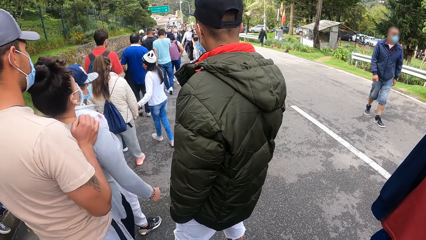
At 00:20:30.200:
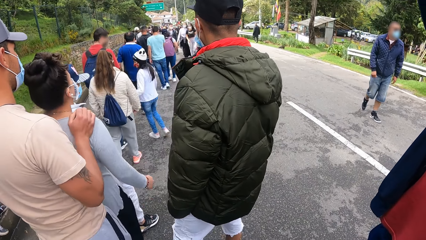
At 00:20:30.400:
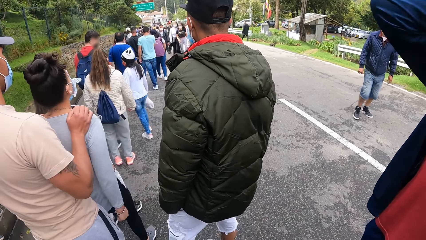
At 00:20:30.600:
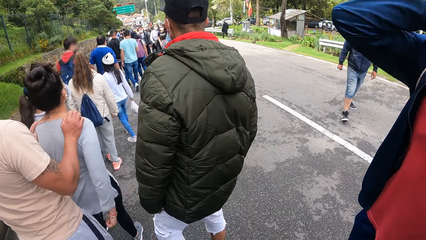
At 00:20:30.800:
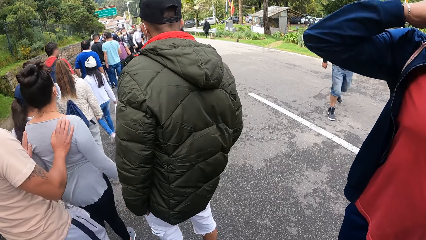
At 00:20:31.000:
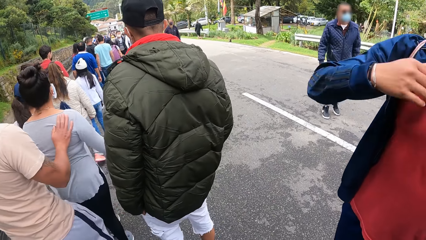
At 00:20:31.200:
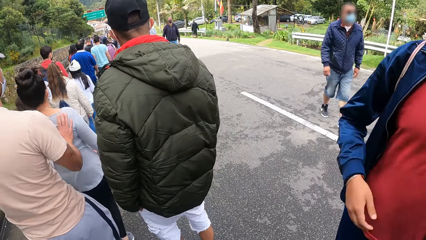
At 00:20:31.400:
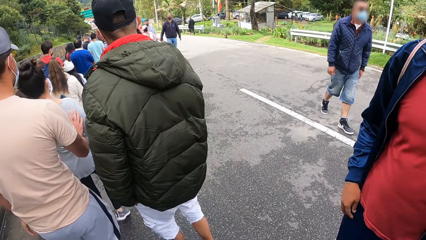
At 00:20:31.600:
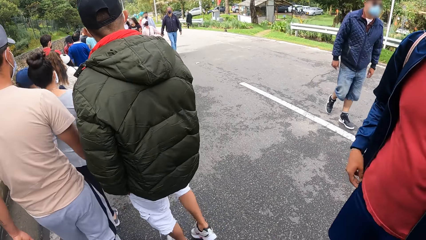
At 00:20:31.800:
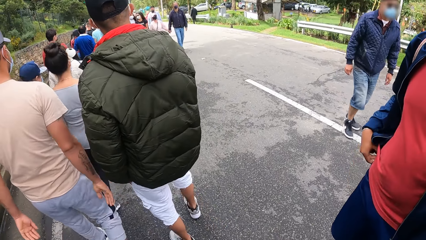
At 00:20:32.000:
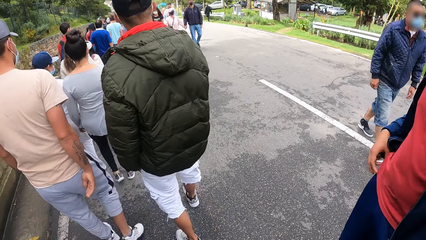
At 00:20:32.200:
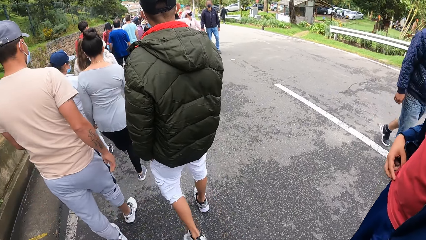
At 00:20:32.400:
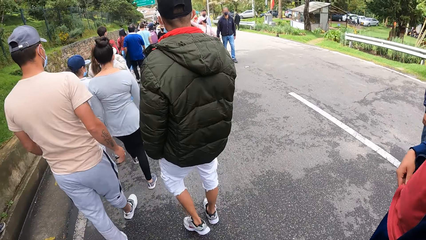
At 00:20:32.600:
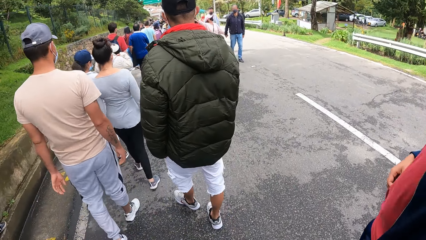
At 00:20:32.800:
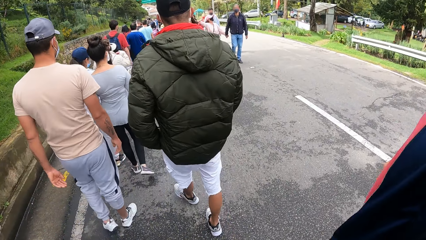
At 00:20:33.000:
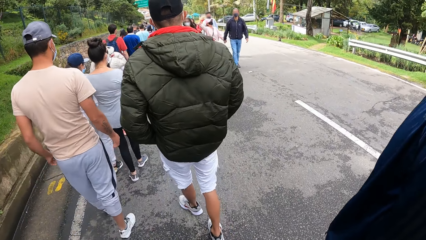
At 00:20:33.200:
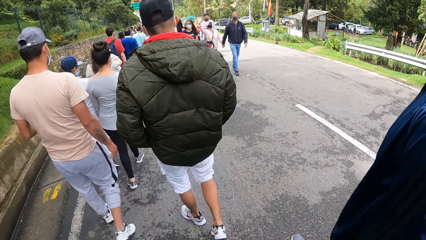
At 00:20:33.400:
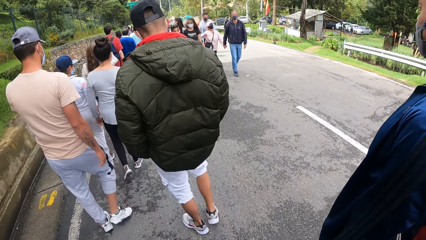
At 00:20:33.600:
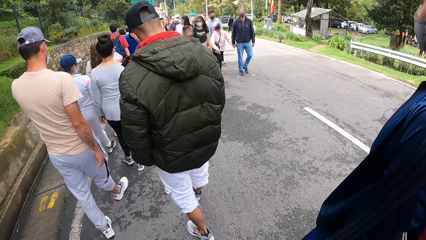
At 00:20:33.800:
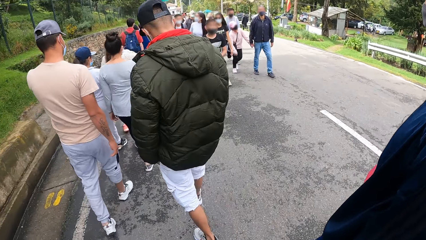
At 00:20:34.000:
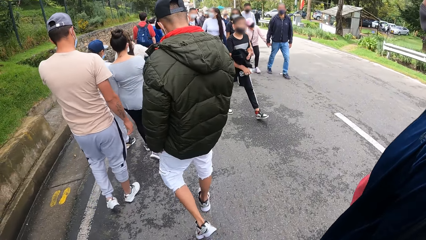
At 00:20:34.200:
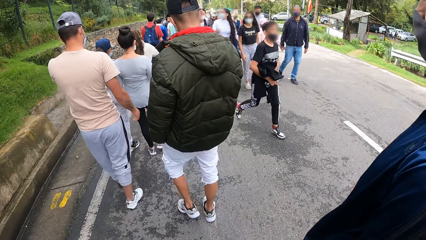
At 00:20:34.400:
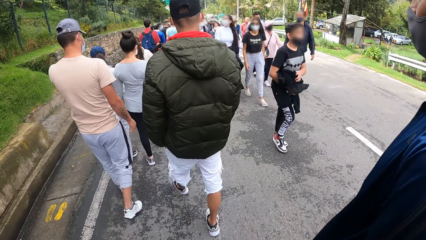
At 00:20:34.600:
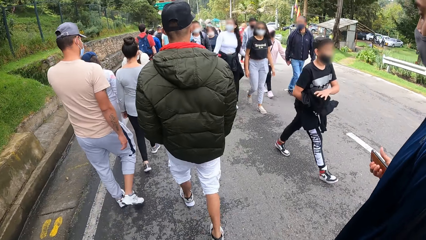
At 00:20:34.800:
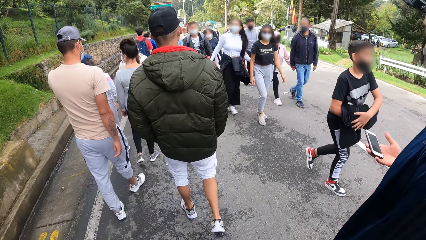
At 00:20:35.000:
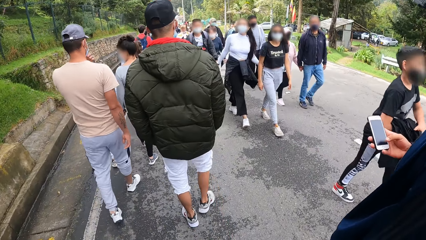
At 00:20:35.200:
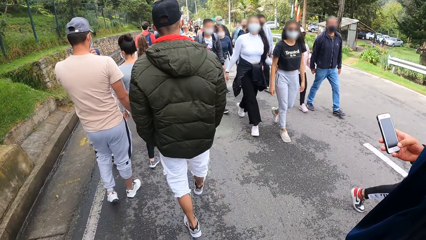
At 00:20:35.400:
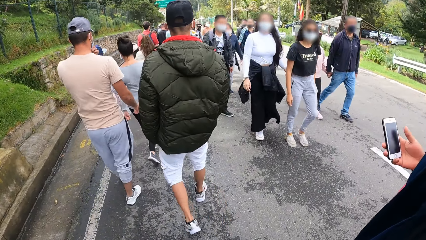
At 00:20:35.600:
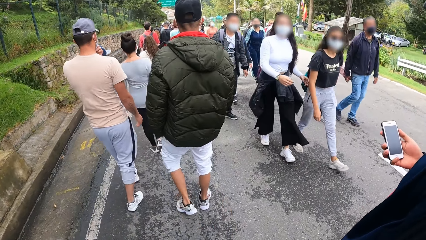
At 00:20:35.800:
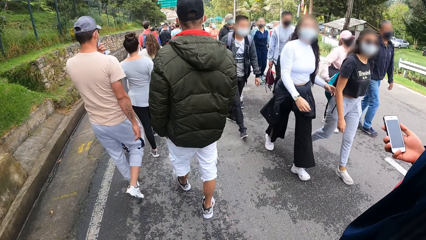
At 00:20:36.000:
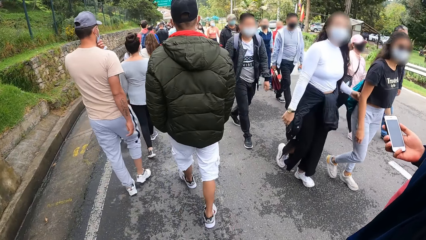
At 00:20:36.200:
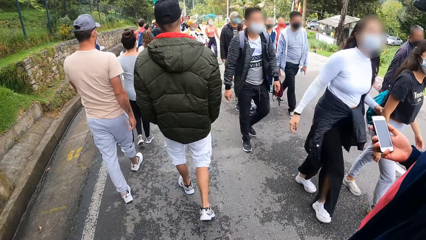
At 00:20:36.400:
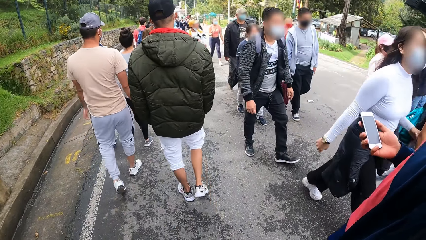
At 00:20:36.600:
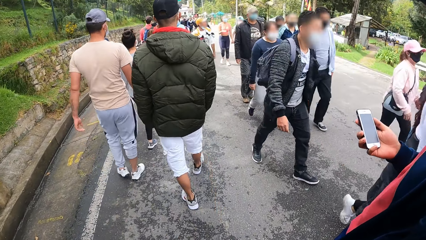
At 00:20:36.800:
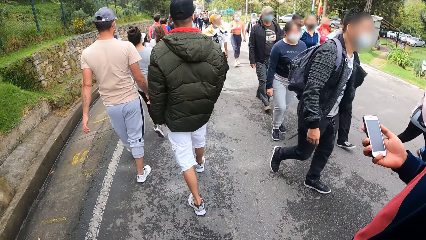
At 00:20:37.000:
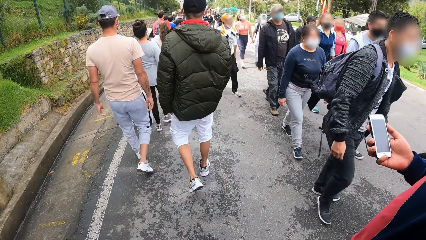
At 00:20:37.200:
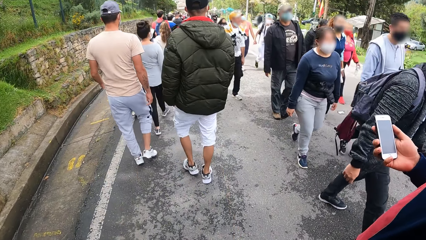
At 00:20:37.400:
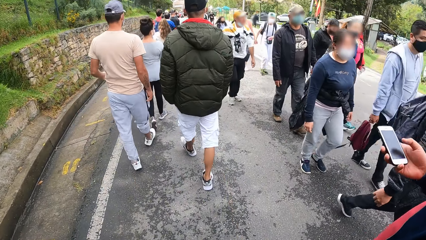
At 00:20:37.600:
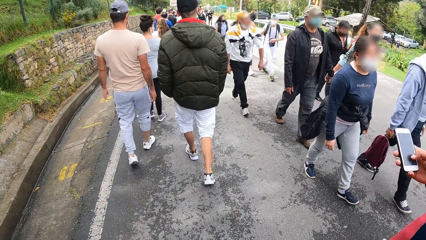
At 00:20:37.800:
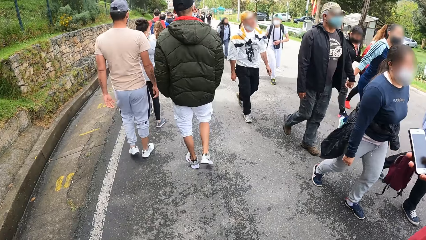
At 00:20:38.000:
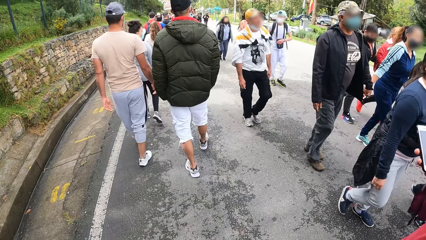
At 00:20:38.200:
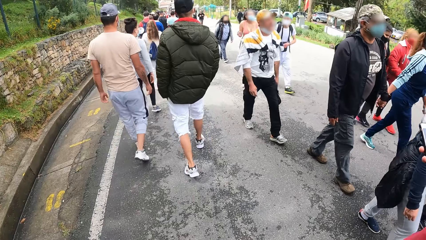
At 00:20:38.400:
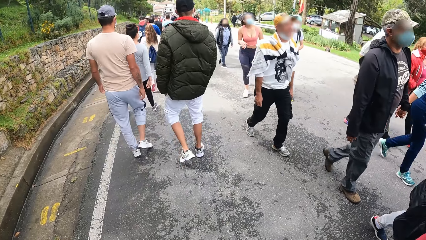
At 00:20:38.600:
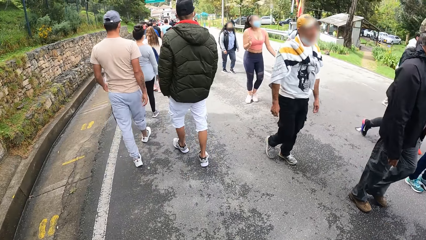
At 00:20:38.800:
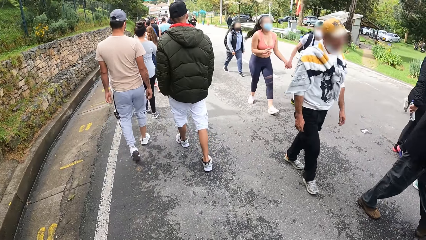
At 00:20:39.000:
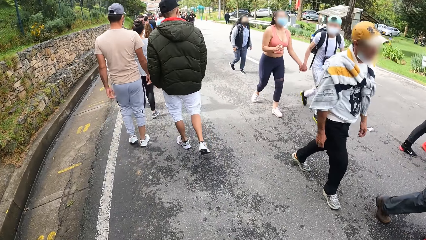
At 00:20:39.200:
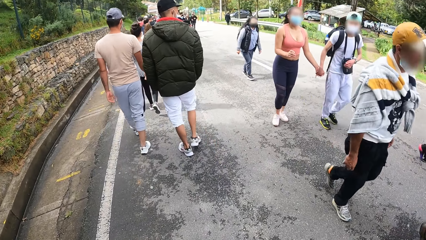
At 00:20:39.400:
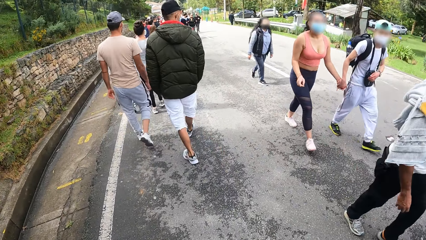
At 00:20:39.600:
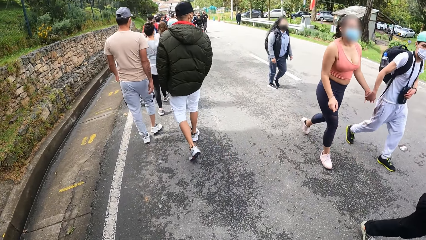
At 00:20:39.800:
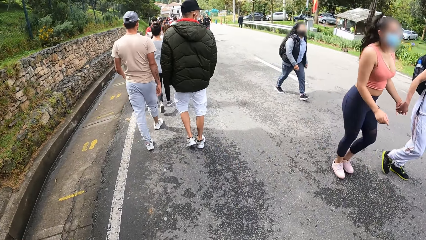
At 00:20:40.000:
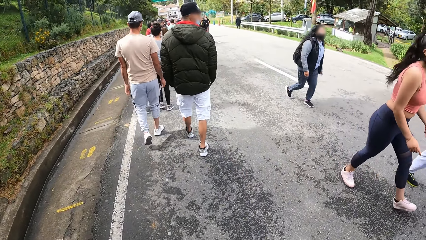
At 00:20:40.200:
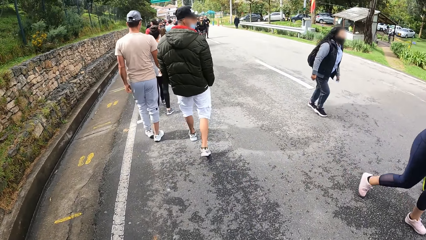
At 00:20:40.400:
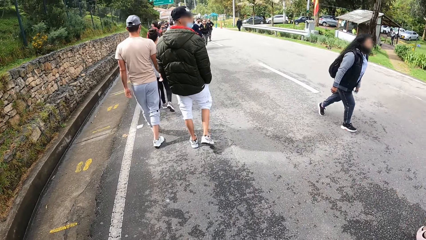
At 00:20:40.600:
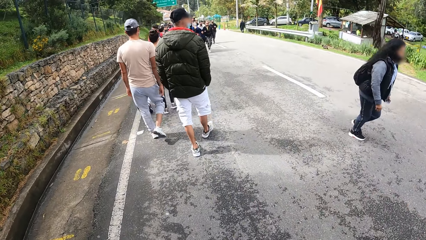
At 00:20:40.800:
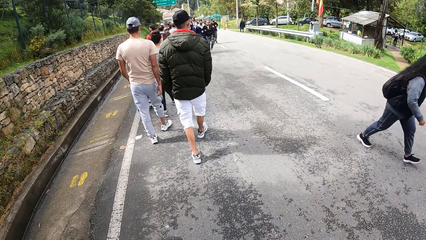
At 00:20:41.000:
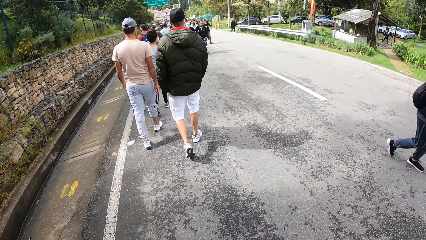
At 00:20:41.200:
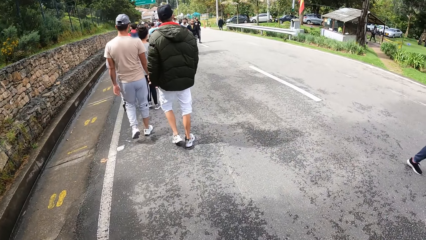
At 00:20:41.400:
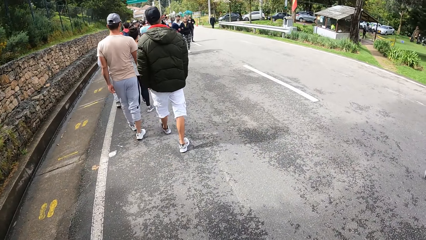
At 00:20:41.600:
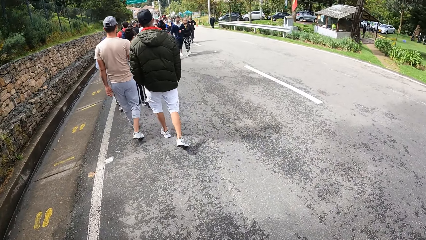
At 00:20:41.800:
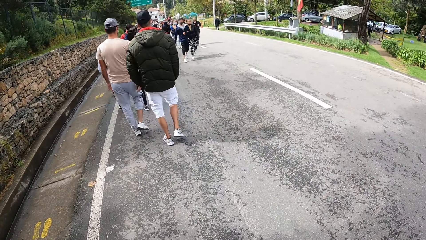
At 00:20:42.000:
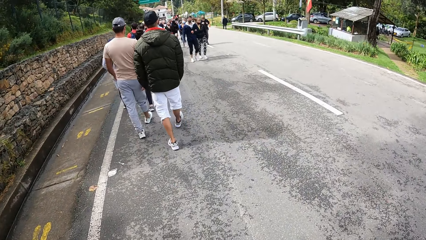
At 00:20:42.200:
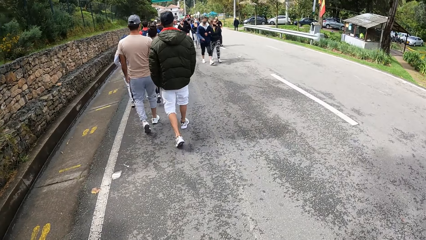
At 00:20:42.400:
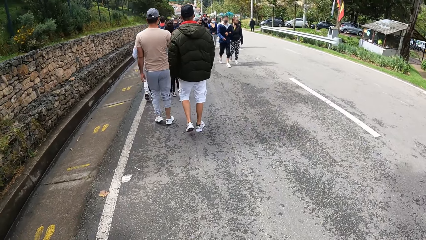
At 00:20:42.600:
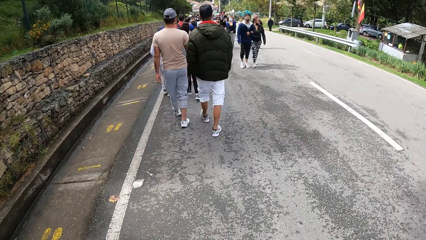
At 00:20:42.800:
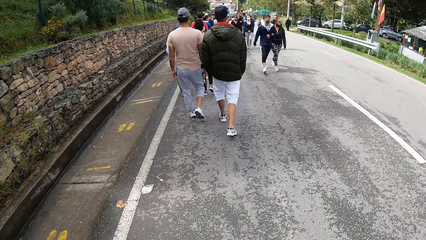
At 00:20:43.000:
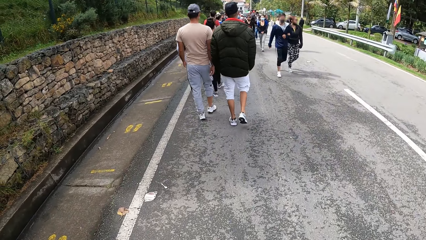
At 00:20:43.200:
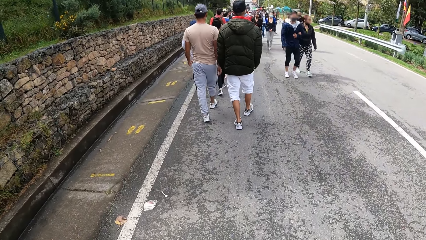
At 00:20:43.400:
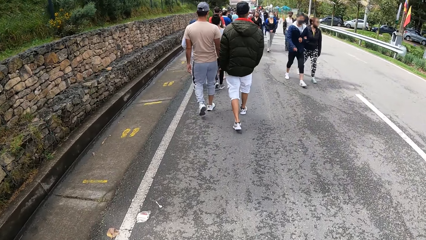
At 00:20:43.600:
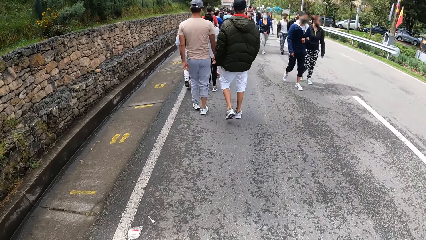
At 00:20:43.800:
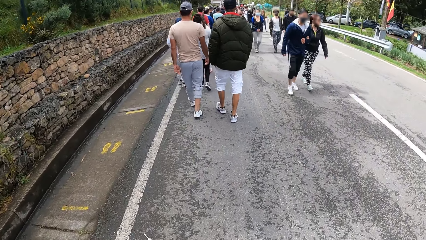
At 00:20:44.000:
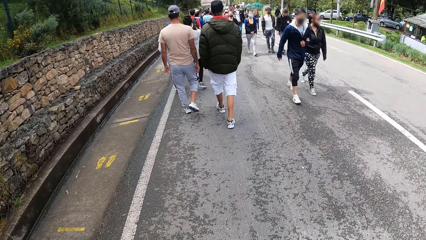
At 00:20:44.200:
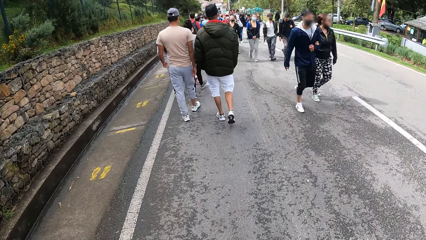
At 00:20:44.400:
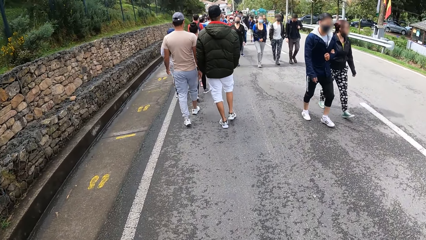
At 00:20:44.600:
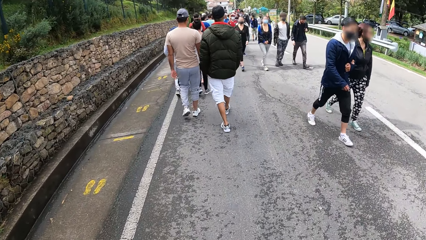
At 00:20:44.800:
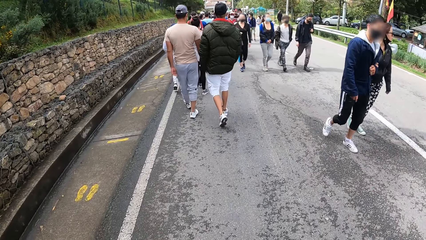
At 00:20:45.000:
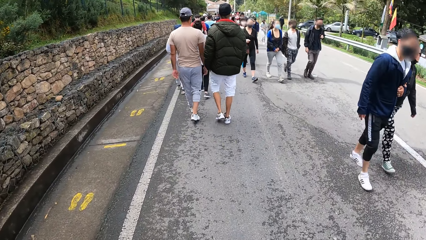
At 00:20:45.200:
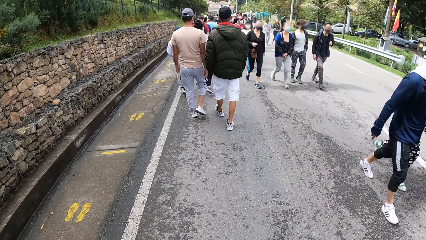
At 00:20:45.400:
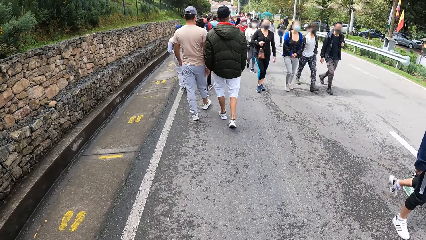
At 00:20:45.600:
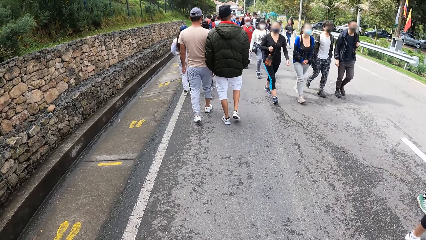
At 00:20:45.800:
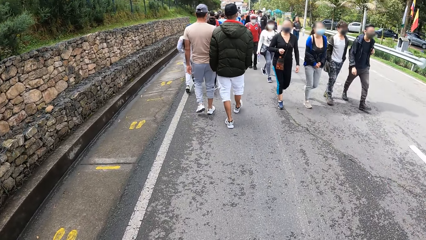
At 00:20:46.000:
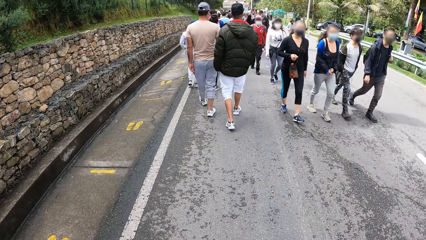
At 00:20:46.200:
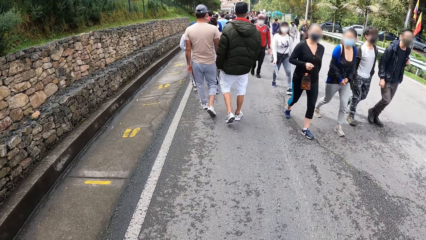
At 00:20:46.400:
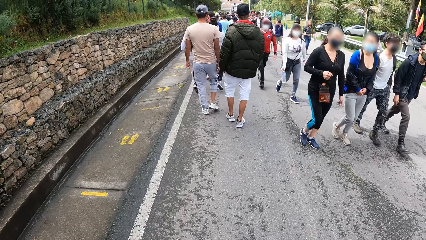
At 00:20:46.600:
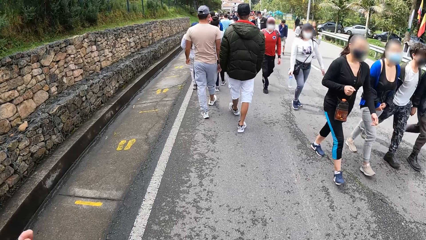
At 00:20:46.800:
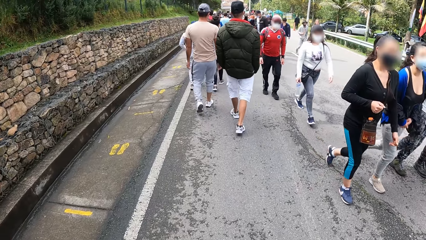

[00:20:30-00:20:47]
A man dips his right hand into his pocket. The camera wearer walks around. The man holds a phone with his right hand and operates the phone with his right hand.
